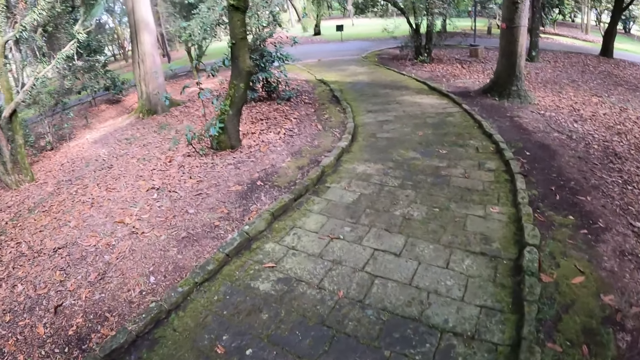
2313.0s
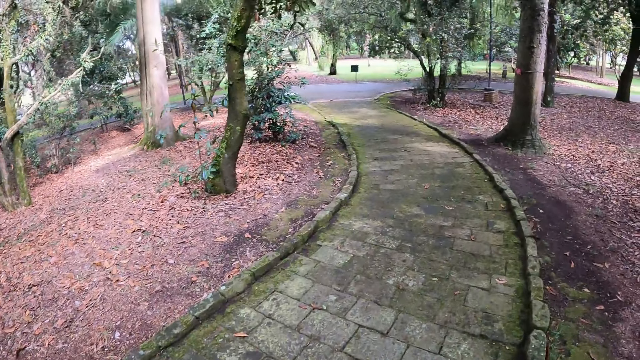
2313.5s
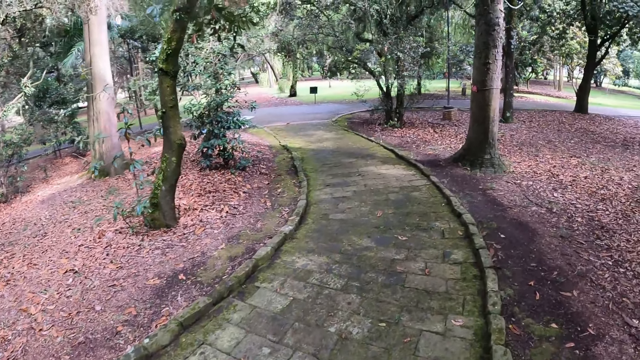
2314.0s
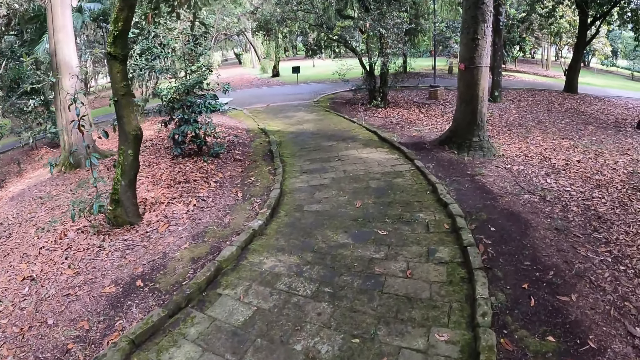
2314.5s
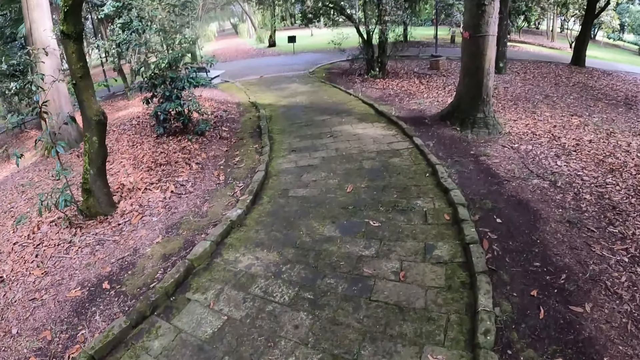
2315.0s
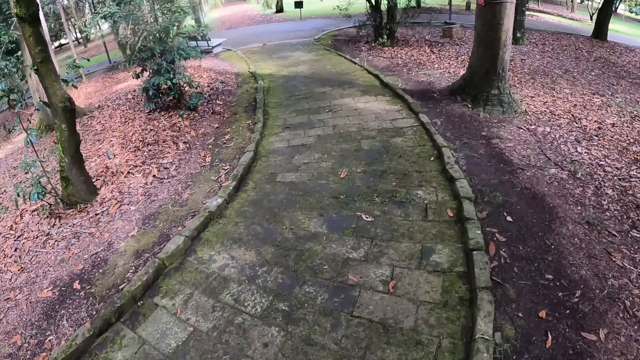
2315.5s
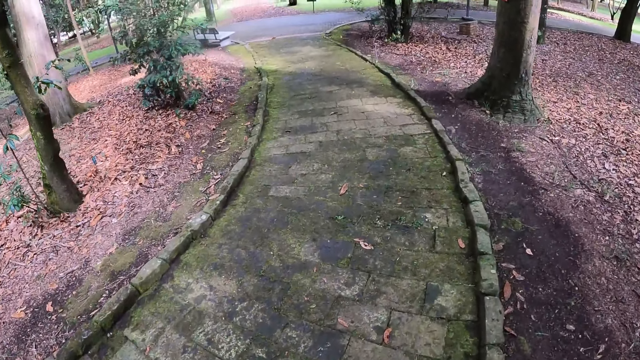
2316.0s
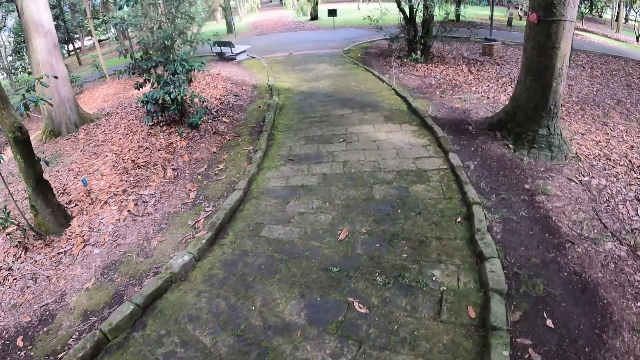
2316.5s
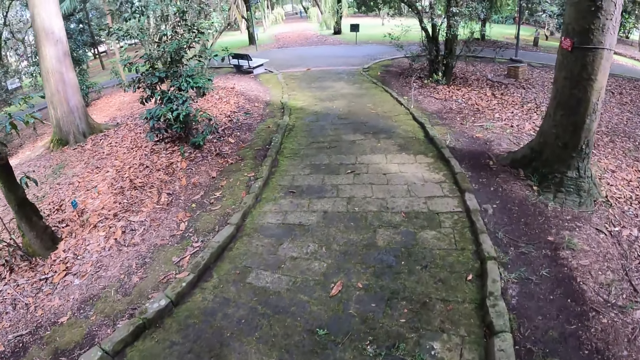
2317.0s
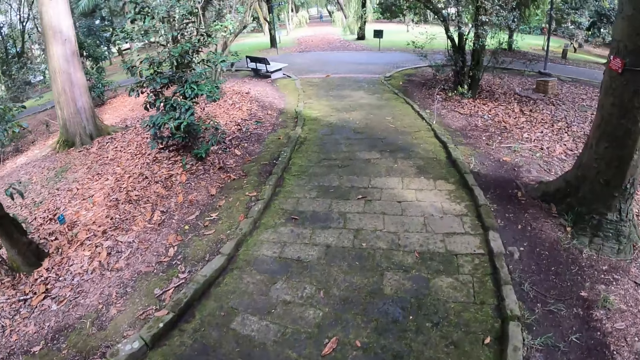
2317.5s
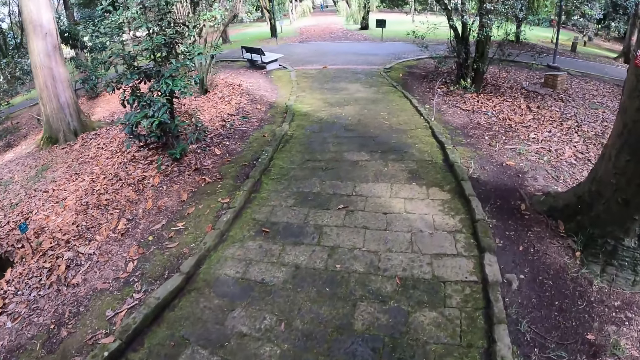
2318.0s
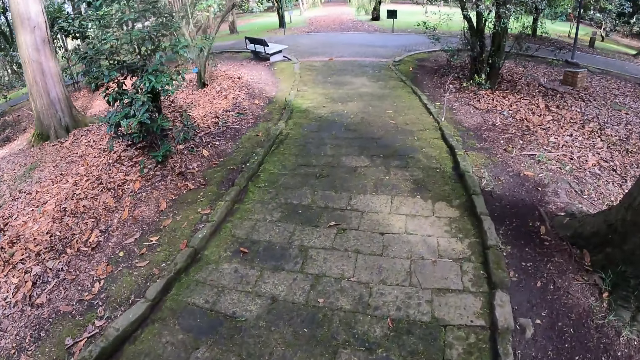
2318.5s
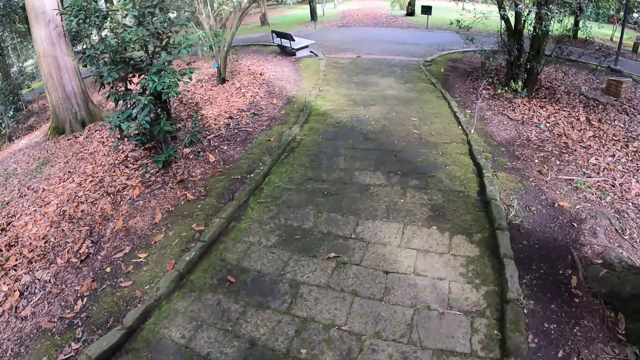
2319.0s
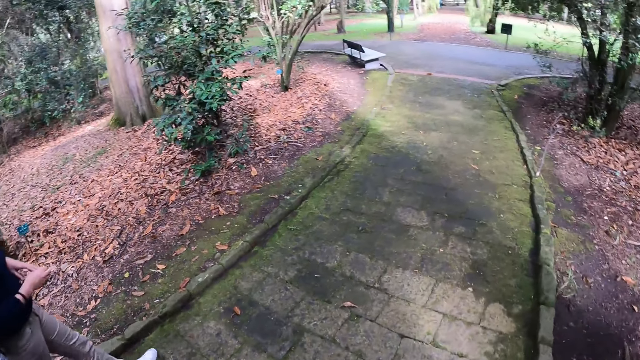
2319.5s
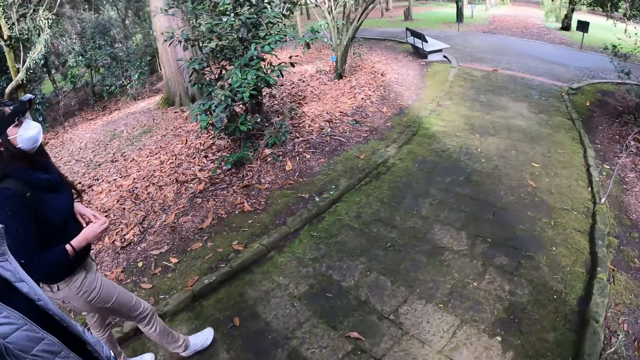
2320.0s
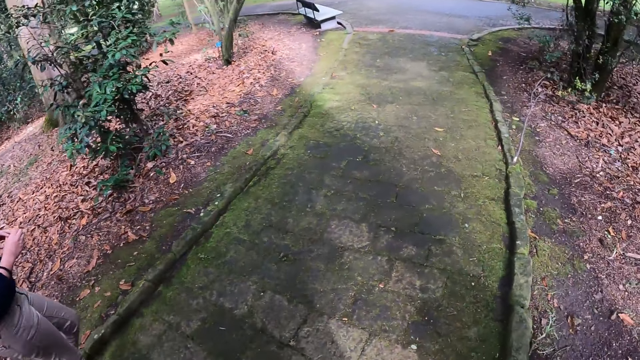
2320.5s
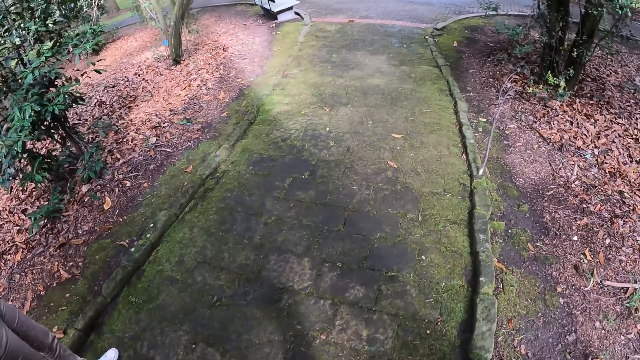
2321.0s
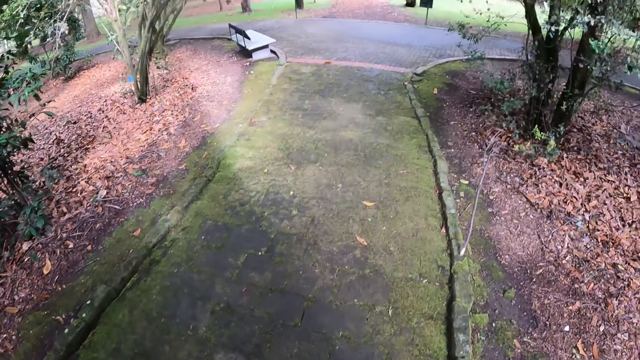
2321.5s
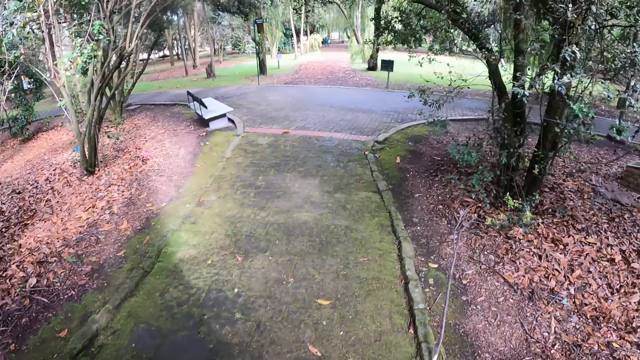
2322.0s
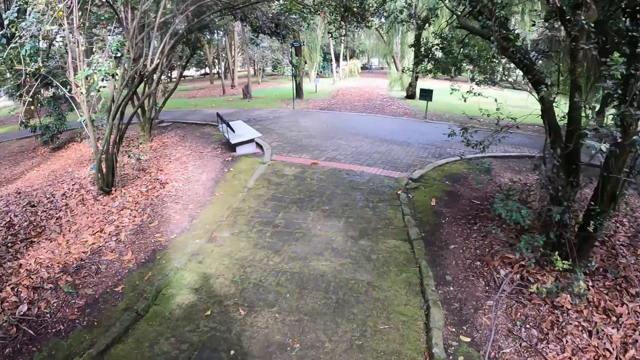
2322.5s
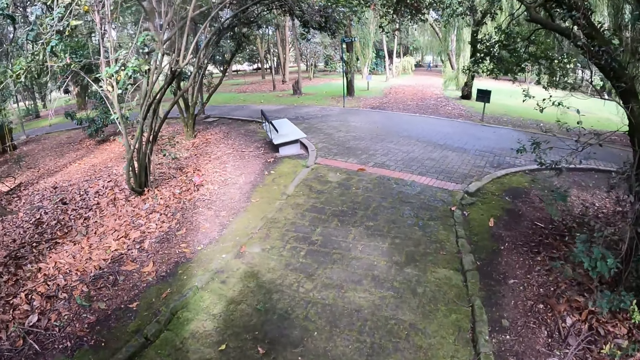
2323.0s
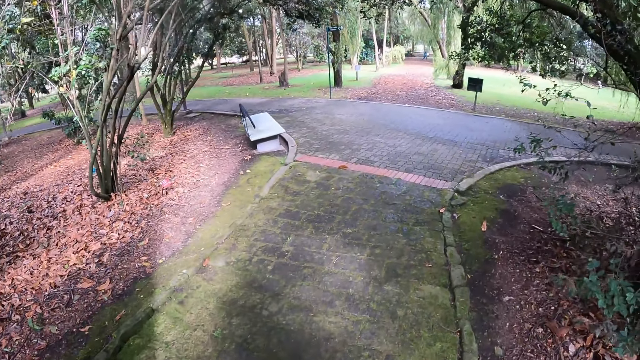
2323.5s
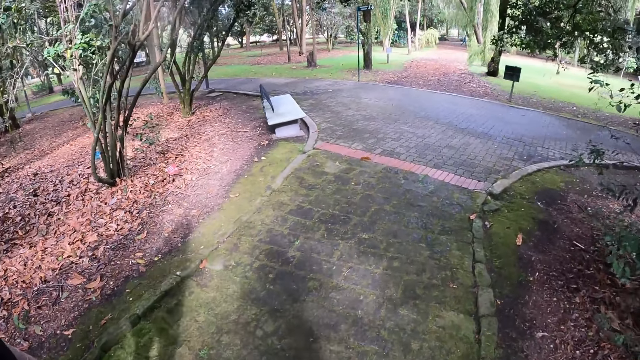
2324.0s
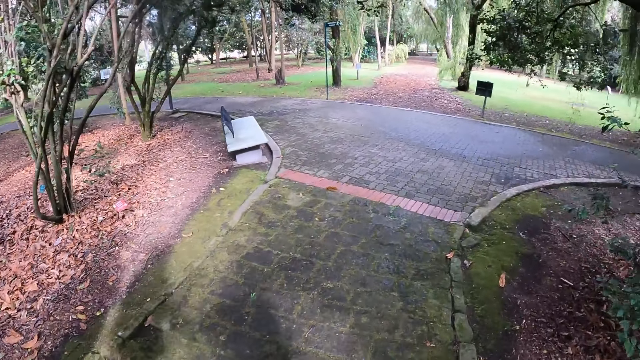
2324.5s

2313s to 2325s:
The camera wearer looks at the dry leaves on the ground.

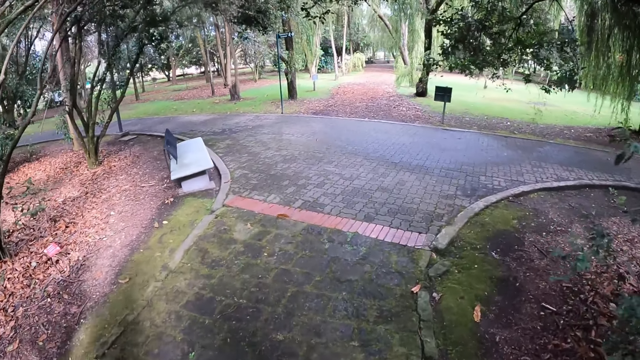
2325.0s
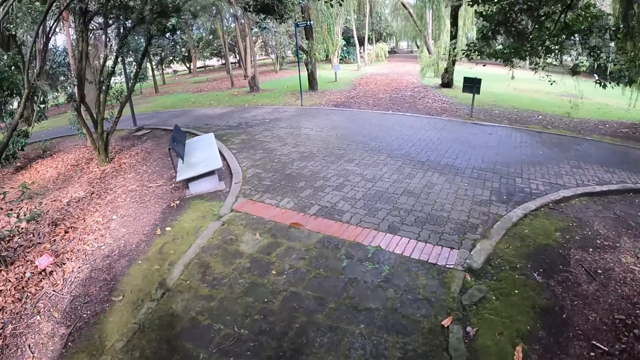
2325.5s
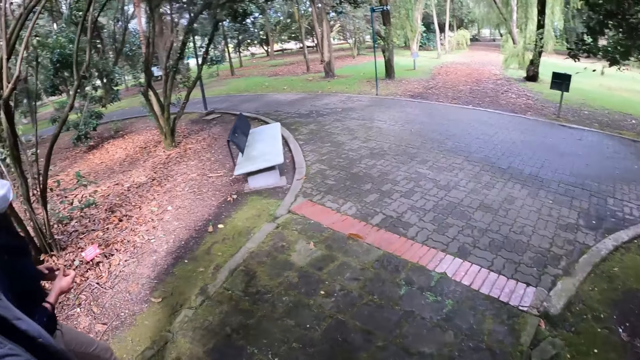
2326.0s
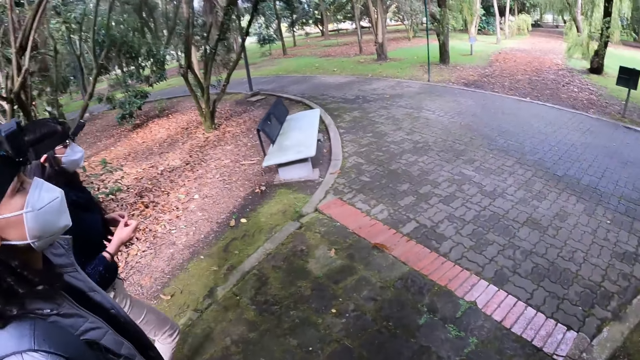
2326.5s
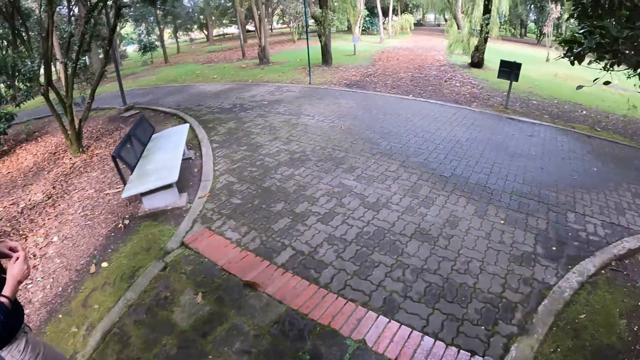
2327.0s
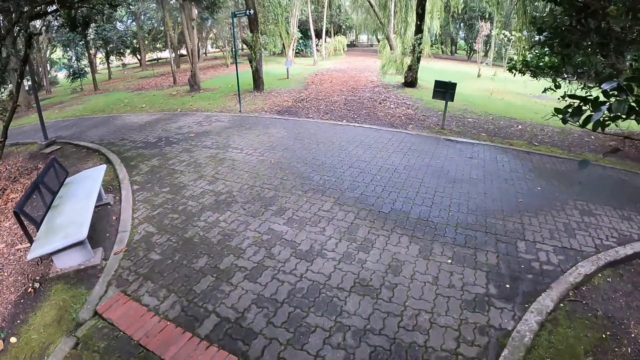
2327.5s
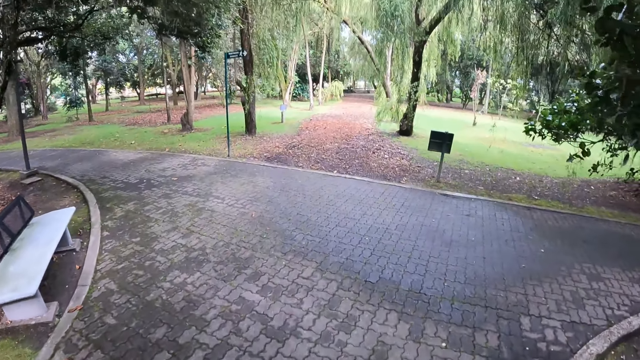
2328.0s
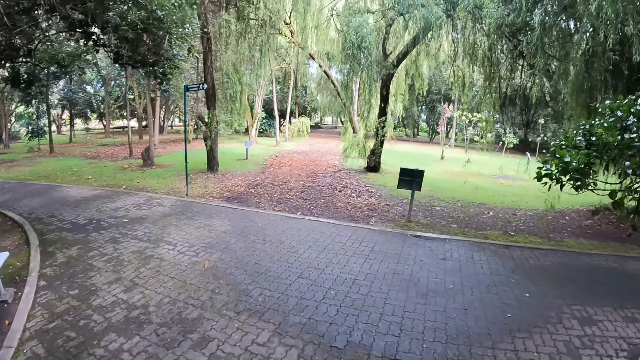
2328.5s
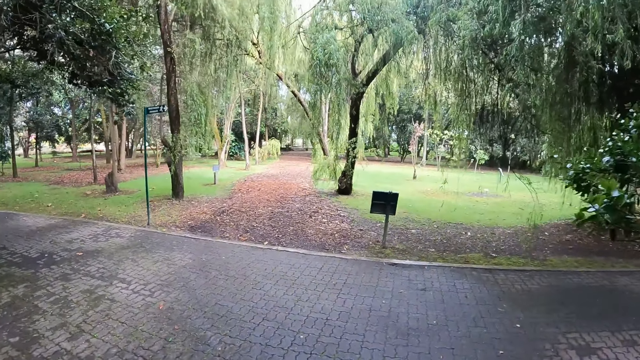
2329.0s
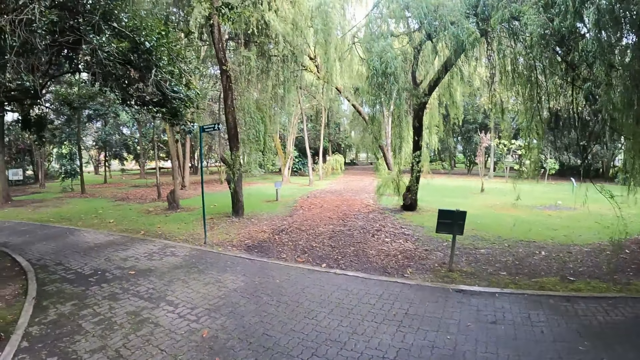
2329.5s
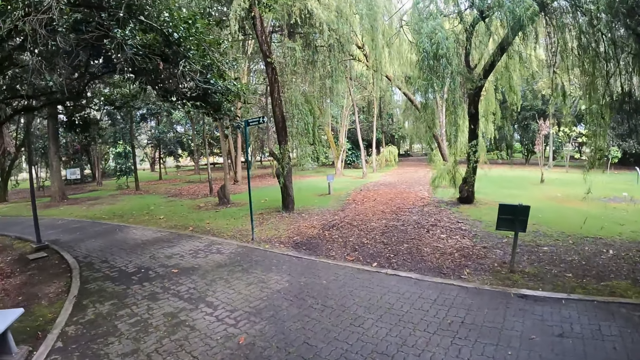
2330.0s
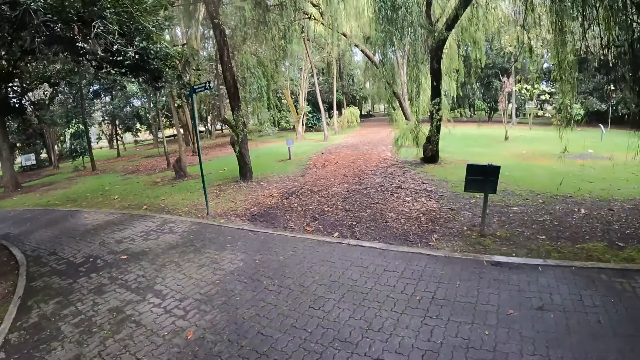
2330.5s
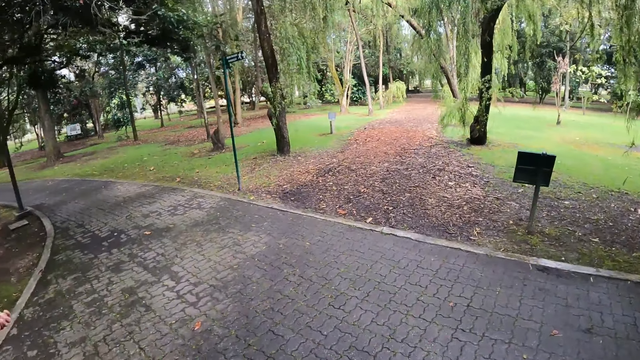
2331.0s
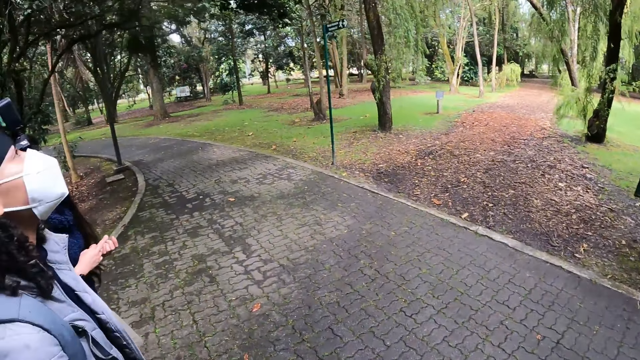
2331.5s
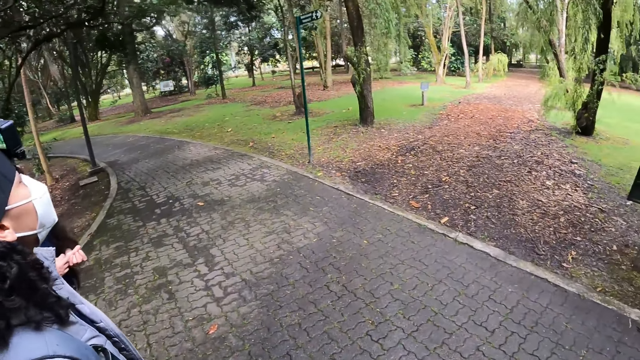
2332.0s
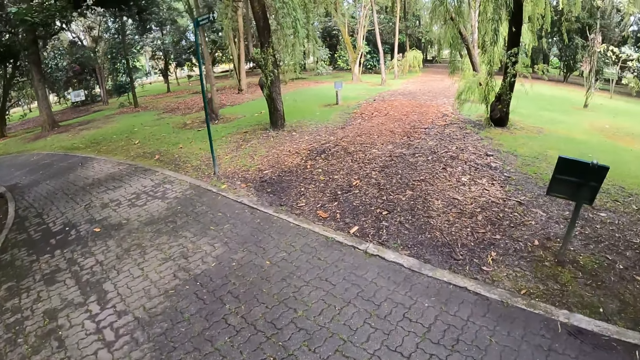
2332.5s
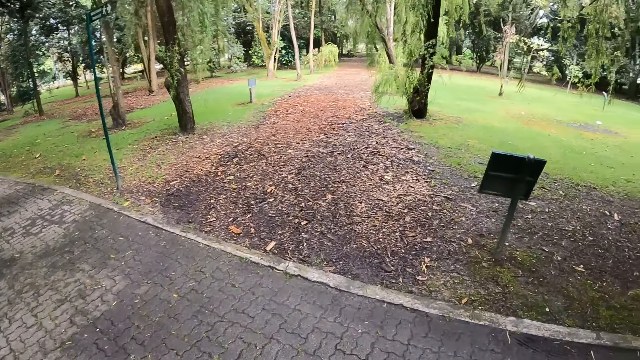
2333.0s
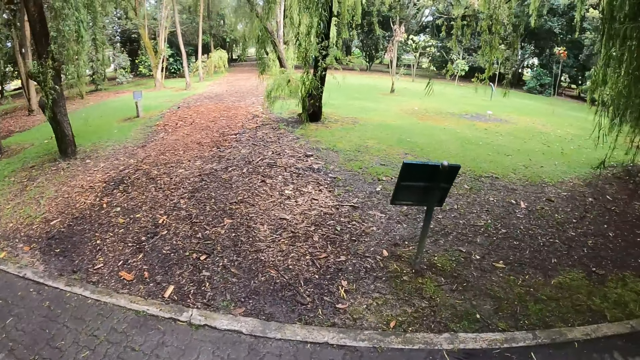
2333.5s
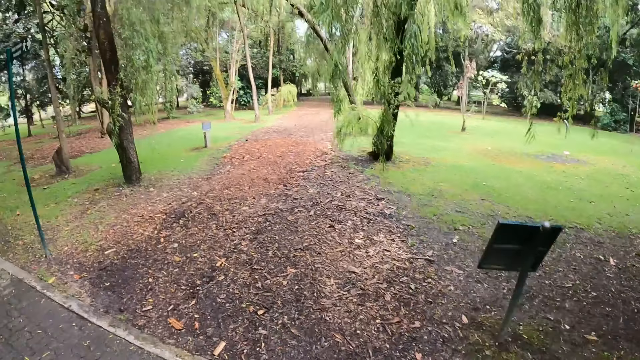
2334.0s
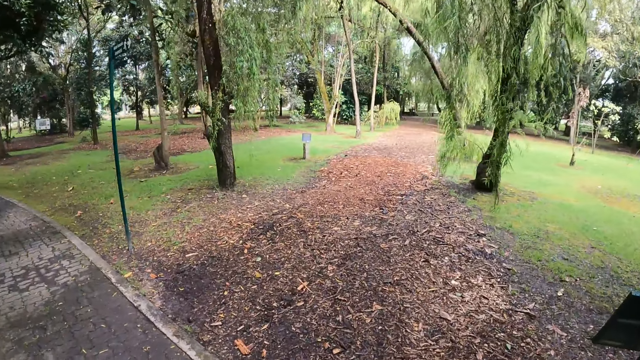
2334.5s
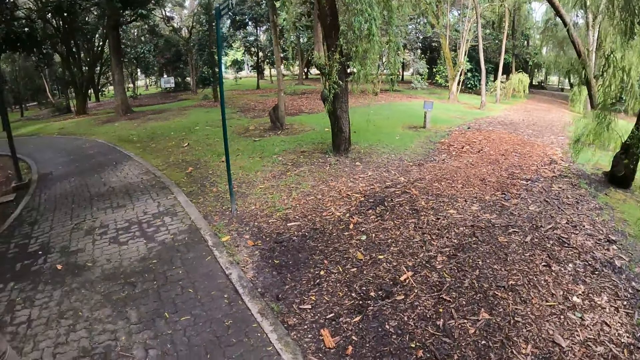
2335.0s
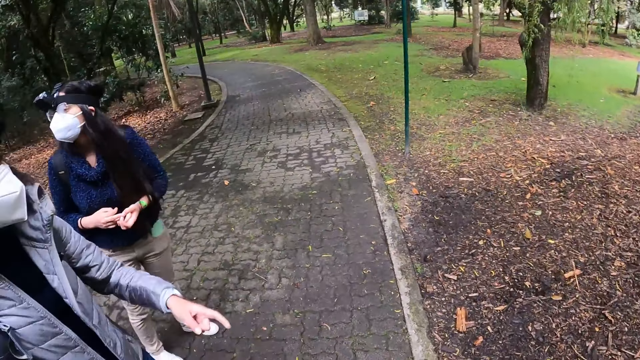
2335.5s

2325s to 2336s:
The camera wearer looks at the seat. They look at the sign post. They look at a person.
